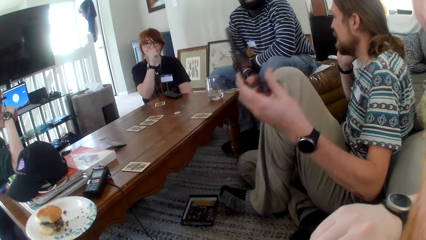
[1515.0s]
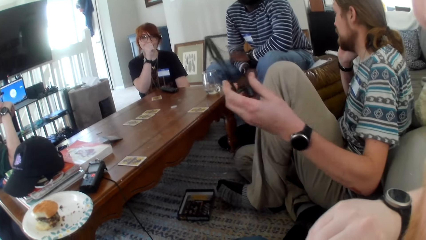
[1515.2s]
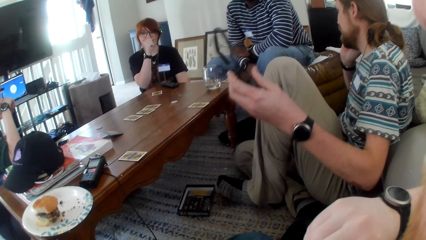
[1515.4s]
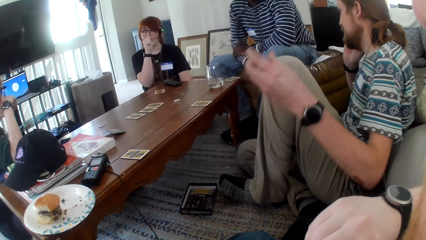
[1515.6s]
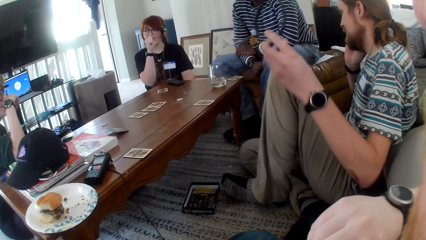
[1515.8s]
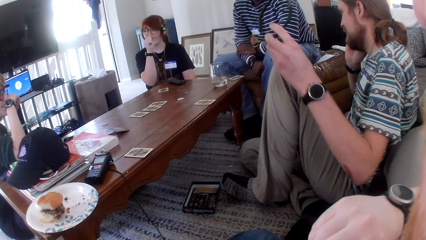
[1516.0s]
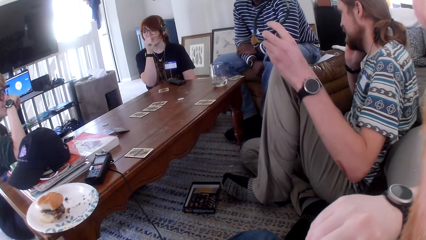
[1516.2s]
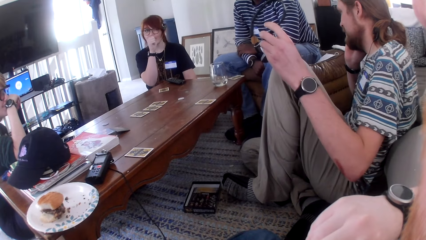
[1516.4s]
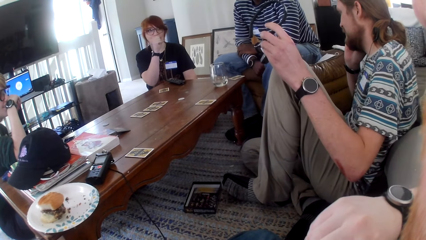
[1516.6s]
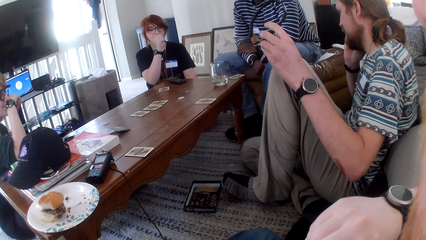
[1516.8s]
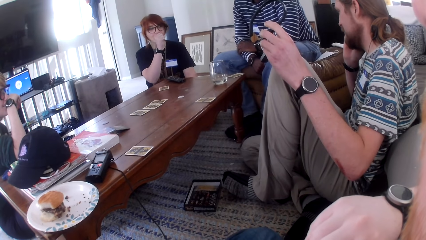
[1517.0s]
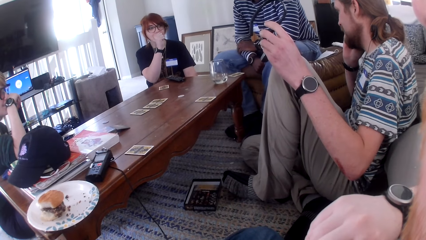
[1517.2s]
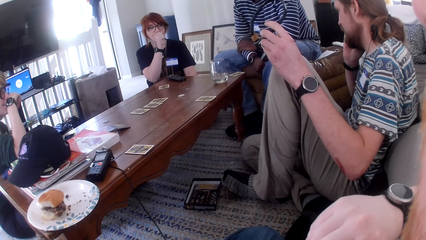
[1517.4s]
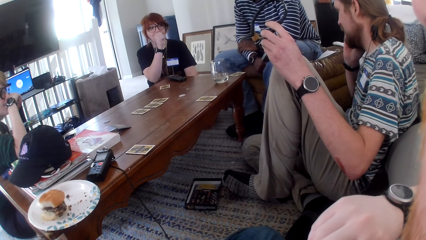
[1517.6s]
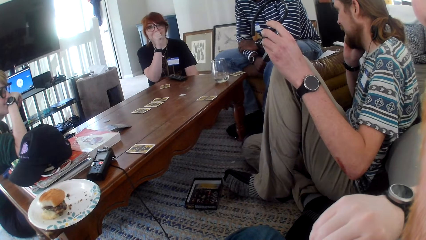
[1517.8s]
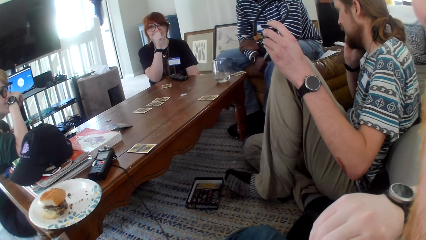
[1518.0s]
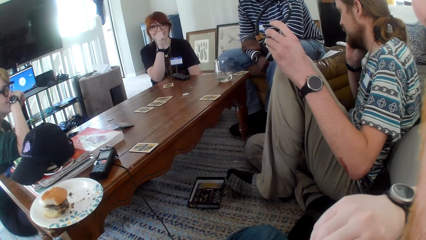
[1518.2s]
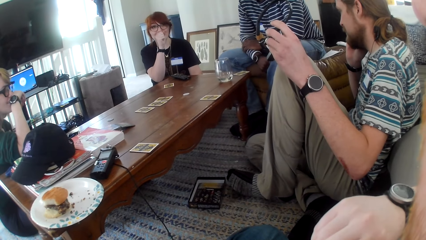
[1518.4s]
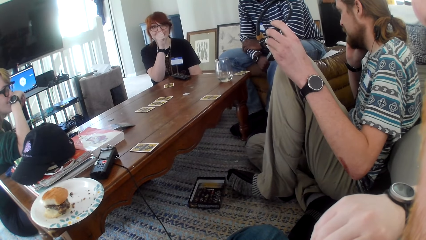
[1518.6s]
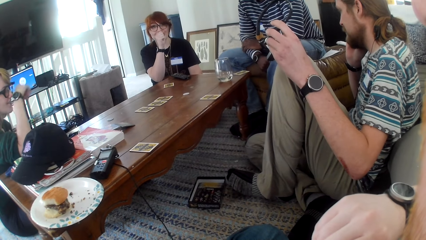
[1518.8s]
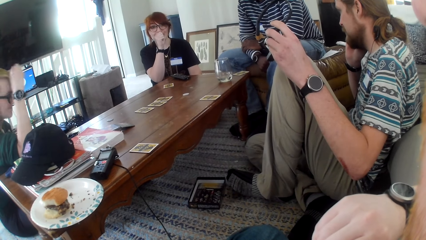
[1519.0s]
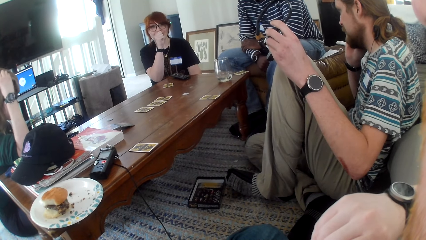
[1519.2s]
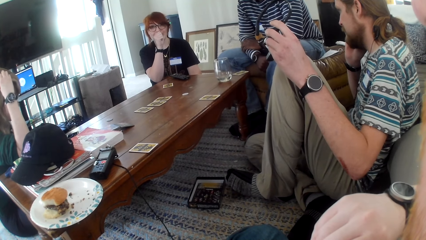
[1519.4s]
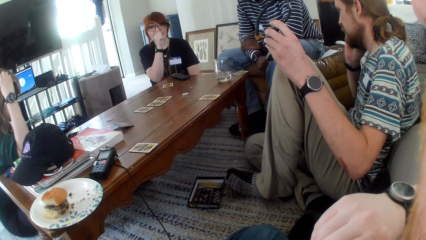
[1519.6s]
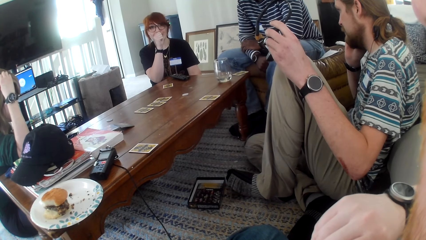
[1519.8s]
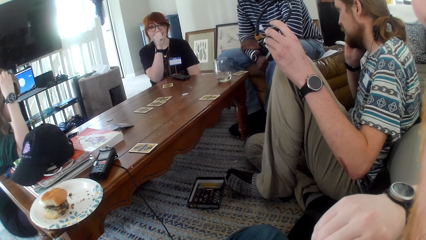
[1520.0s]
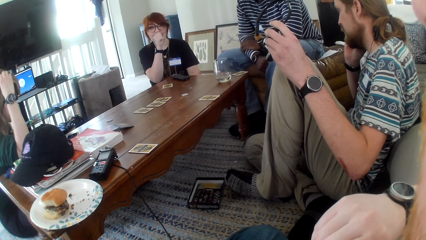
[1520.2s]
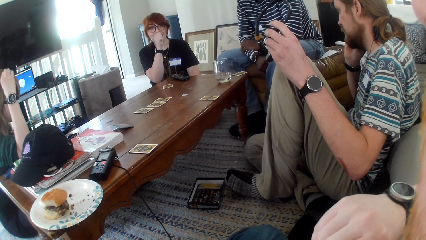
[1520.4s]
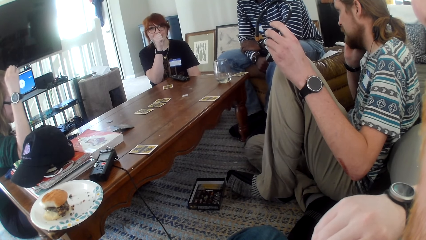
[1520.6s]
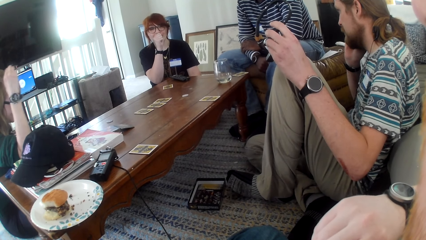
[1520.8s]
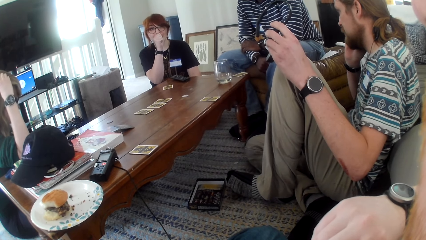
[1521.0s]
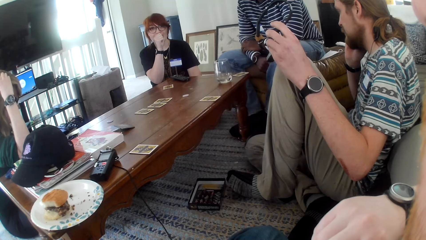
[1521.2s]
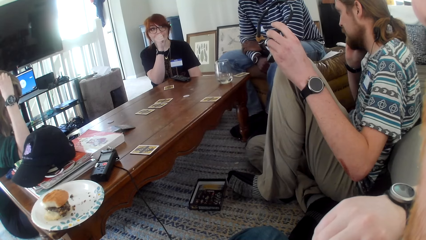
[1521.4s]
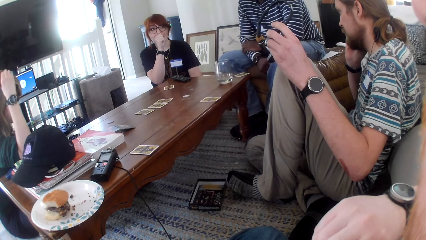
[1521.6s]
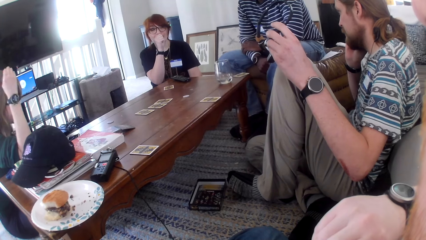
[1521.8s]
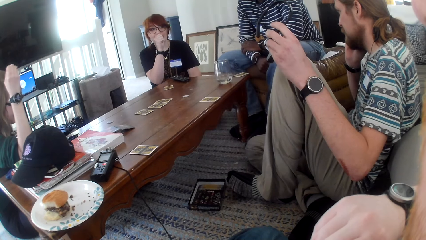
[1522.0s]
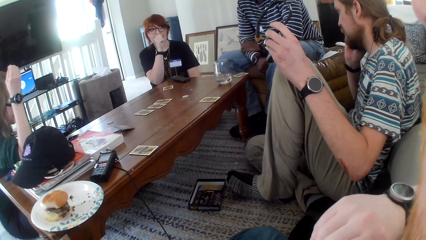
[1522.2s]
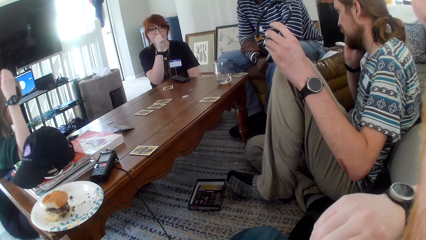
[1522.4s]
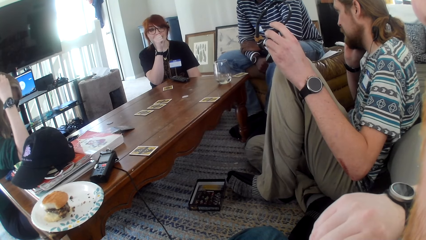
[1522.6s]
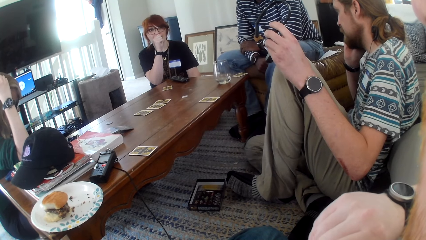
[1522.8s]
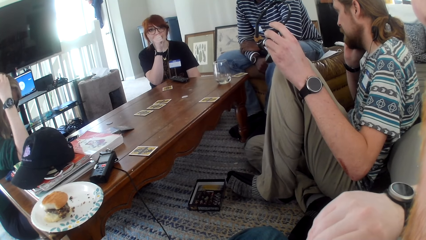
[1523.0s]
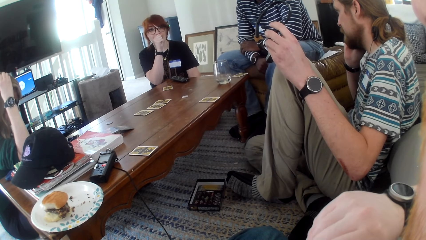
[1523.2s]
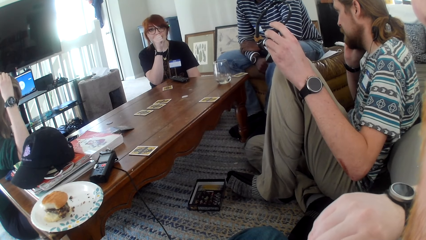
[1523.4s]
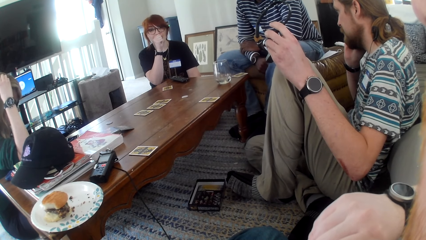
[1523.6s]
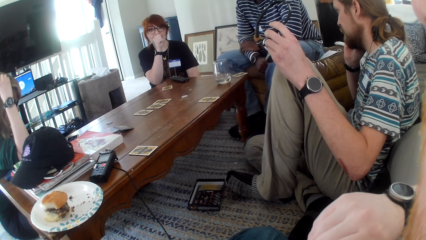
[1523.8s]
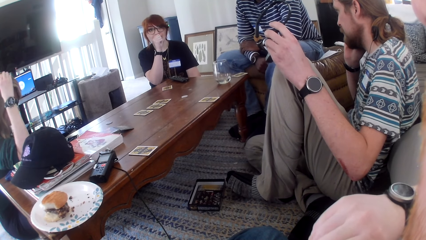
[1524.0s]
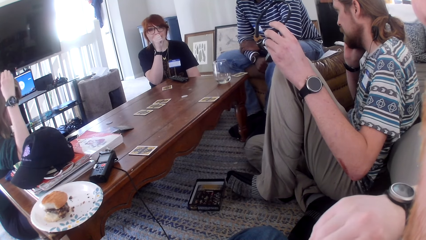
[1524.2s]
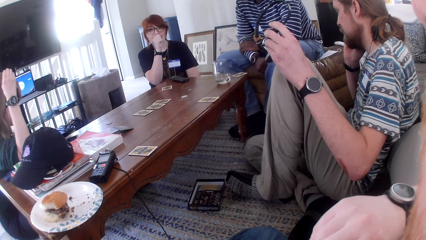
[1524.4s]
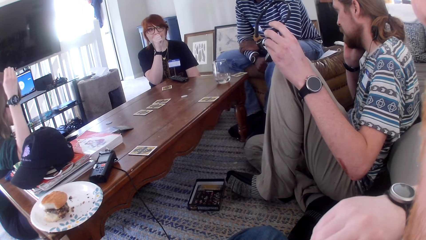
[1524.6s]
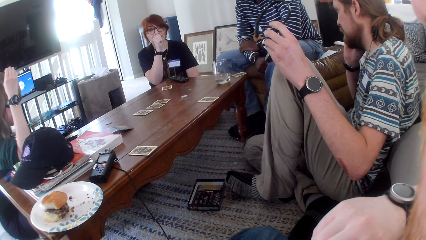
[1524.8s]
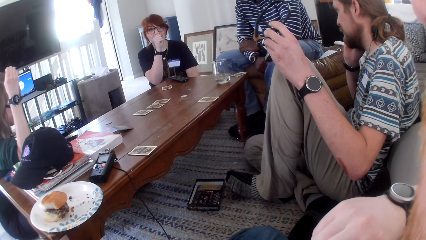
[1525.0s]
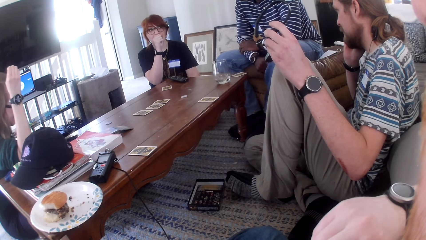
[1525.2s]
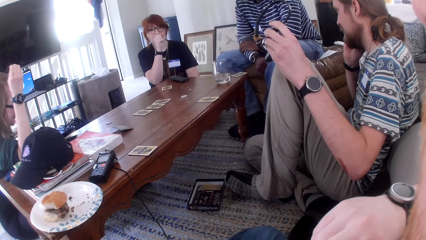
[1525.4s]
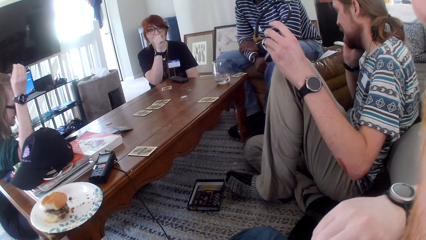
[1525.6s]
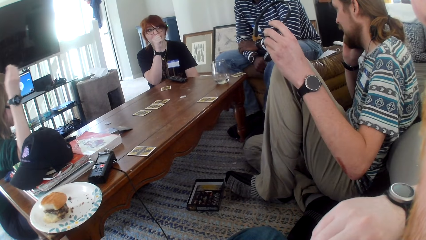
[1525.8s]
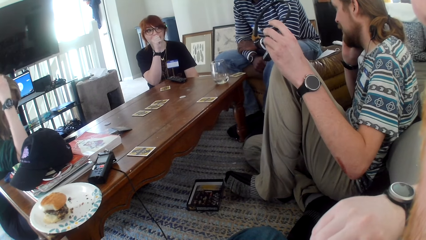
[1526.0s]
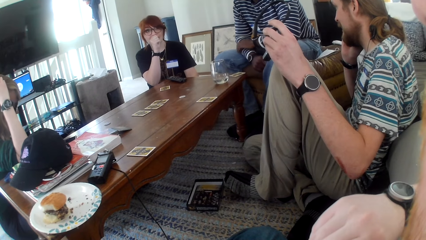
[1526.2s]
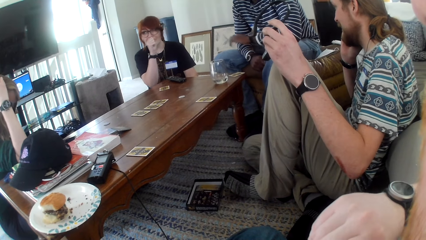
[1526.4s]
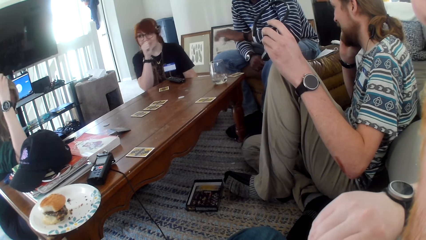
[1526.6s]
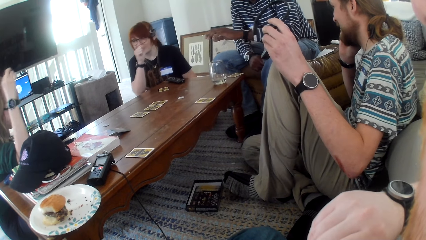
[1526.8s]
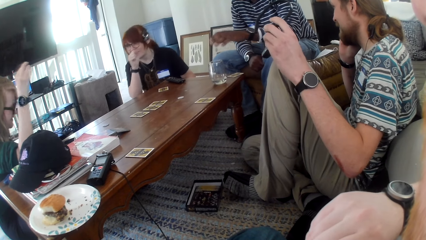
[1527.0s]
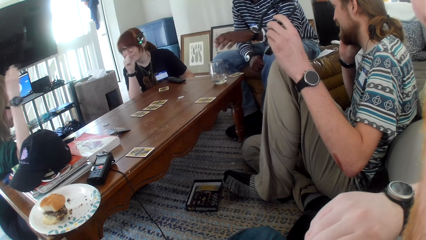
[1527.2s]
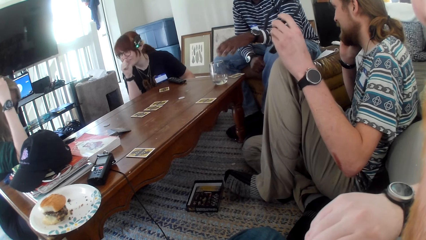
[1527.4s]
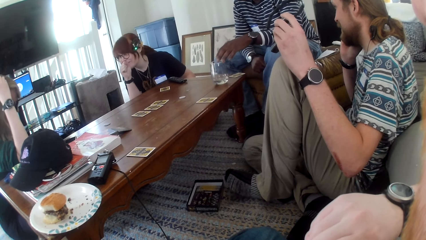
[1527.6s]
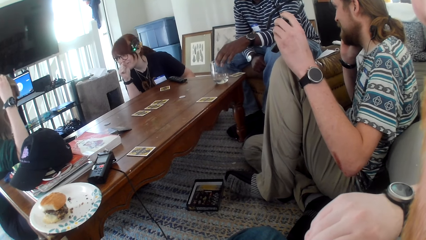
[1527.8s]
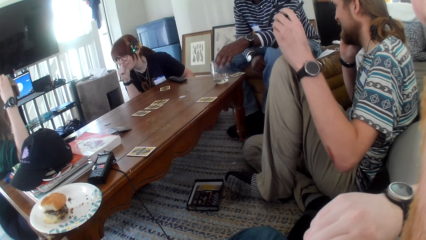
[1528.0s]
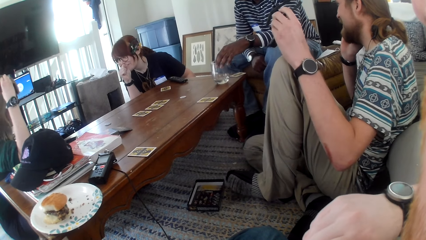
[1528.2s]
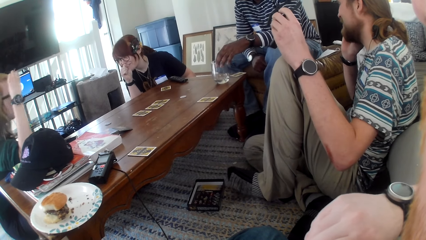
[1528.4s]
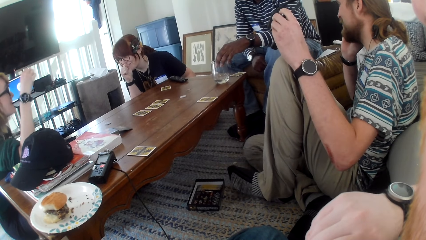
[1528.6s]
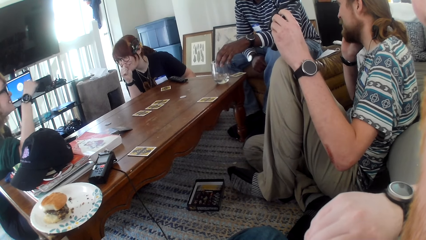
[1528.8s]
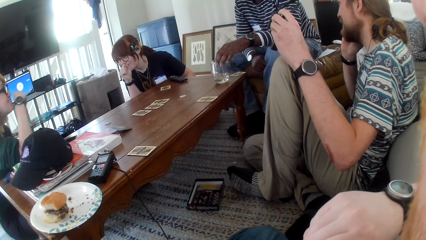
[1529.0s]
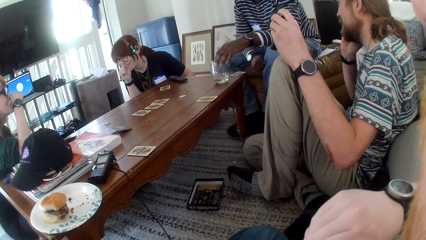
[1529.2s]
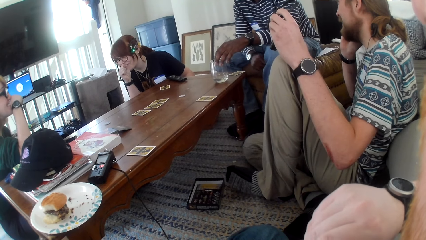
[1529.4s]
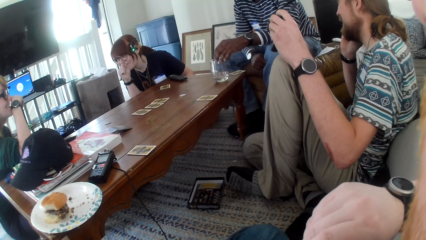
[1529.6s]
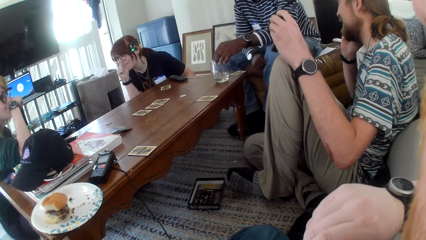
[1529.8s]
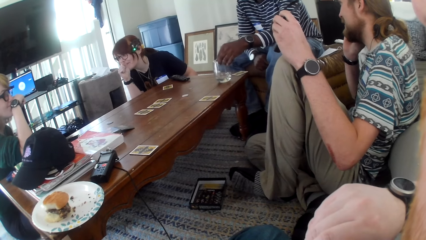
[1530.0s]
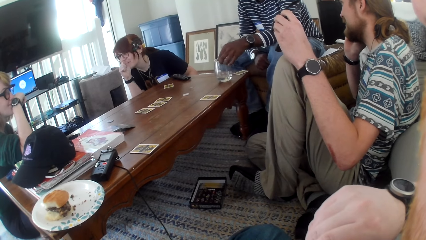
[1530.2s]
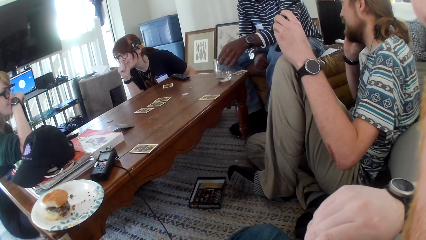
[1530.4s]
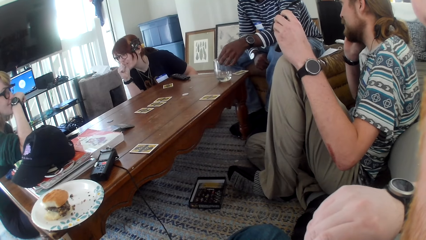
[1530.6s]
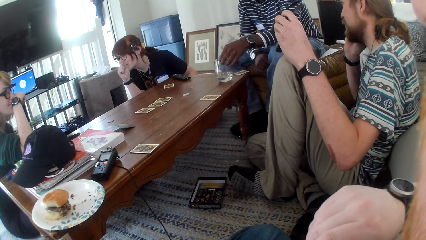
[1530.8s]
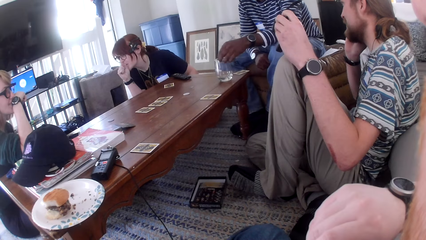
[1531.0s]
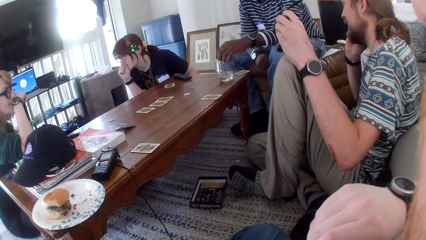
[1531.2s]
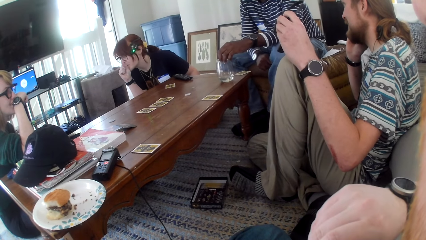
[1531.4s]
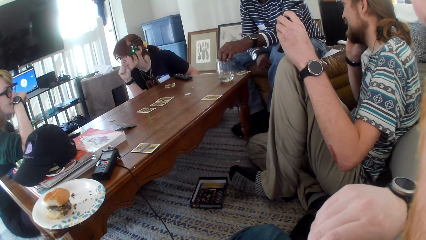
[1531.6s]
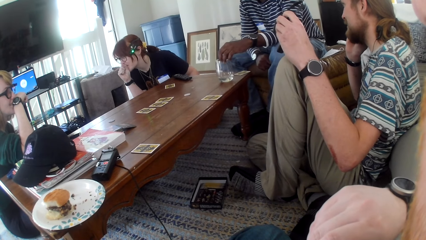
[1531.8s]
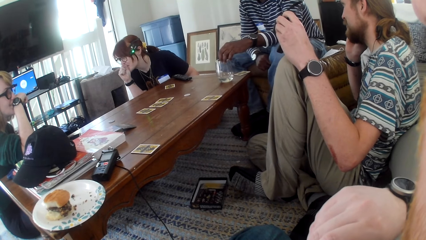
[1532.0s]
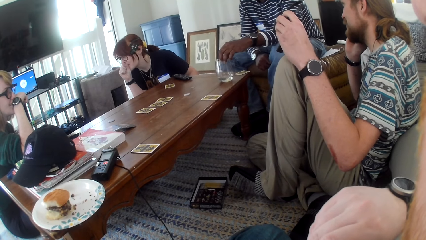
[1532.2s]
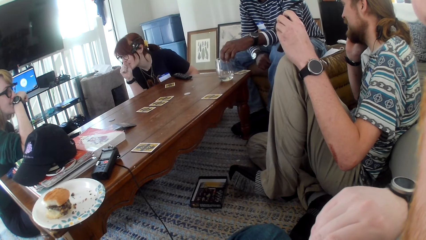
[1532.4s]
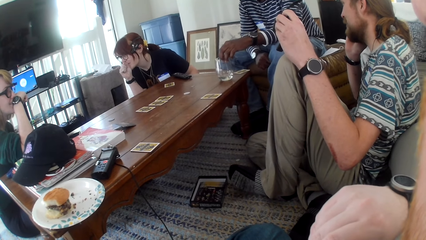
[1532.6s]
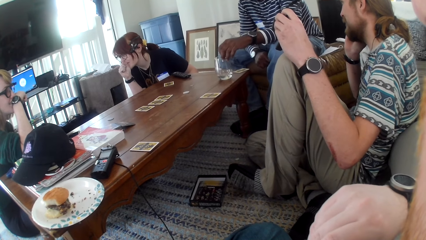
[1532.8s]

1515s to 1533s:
A man removes the headphones and holds the headphones. The camera wearer looks at the table. A woman moves a hand. The man talks. The woman moves a hand and talks.
